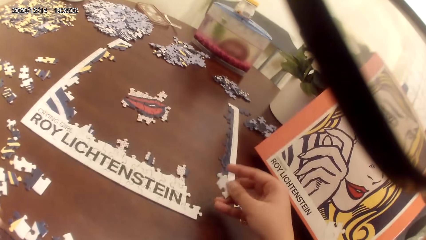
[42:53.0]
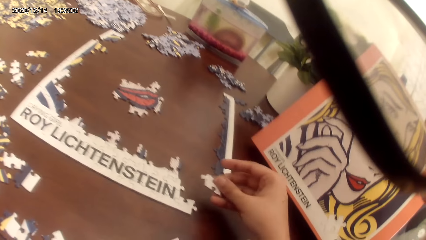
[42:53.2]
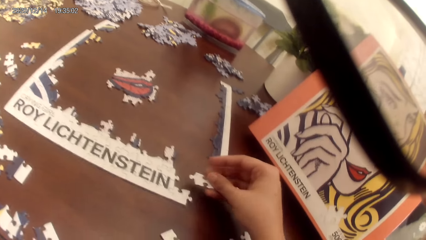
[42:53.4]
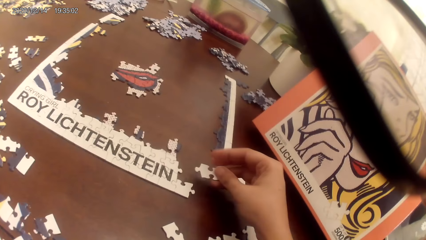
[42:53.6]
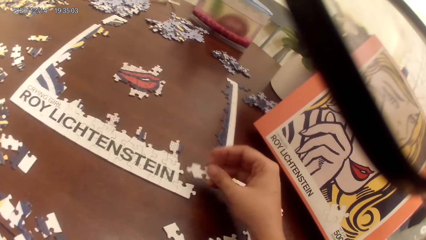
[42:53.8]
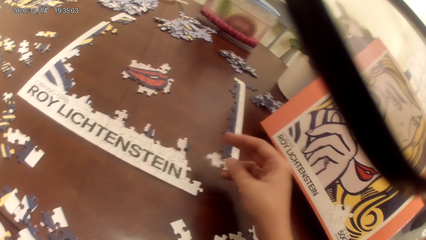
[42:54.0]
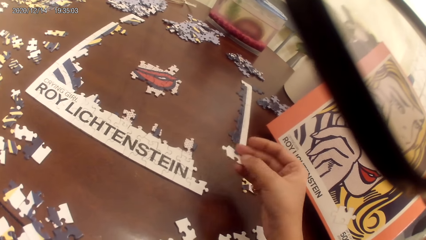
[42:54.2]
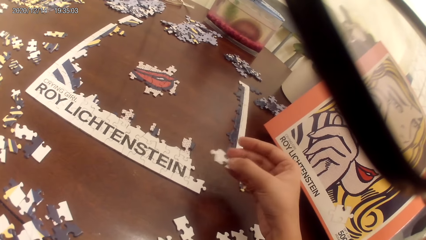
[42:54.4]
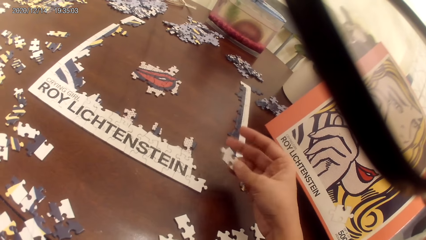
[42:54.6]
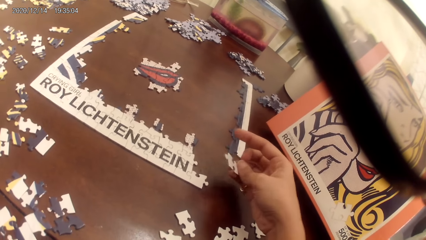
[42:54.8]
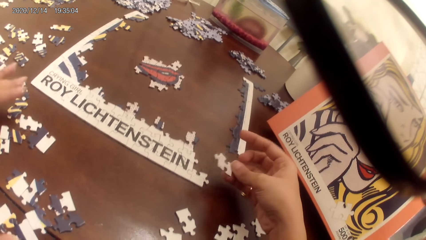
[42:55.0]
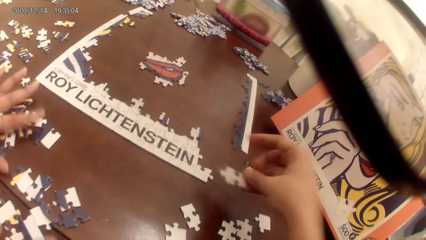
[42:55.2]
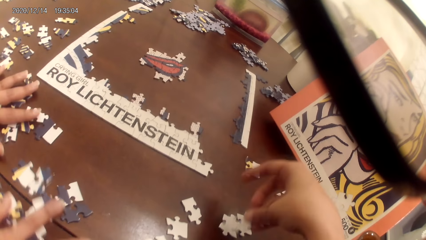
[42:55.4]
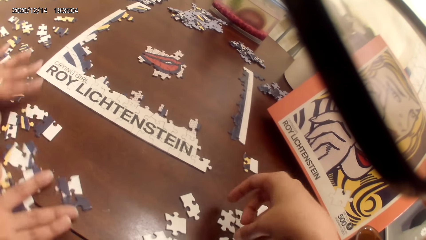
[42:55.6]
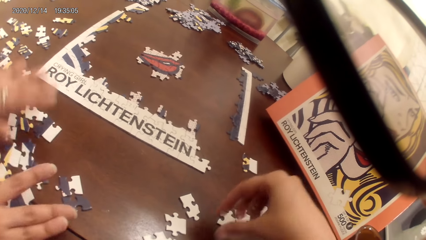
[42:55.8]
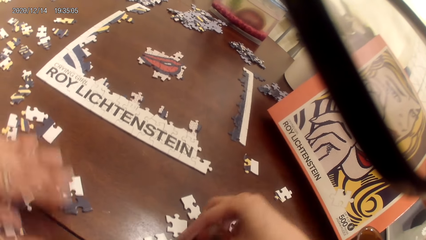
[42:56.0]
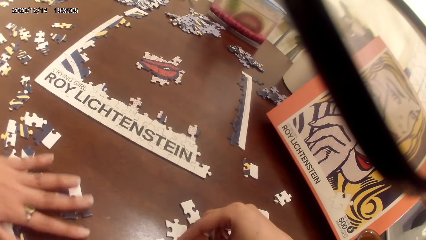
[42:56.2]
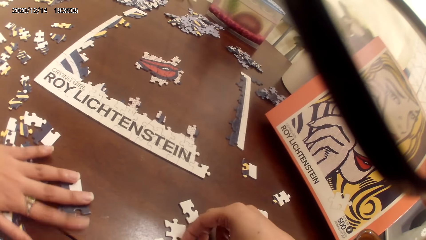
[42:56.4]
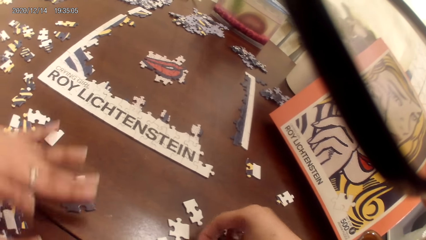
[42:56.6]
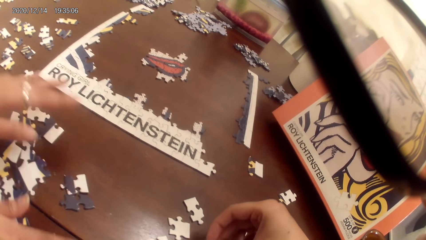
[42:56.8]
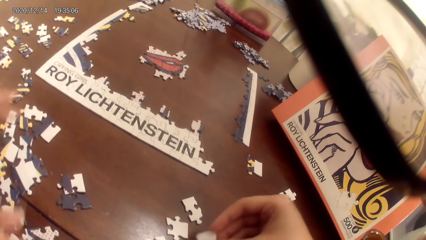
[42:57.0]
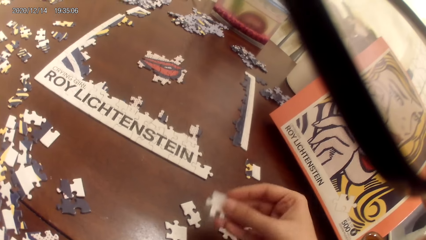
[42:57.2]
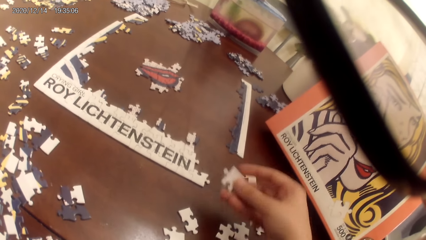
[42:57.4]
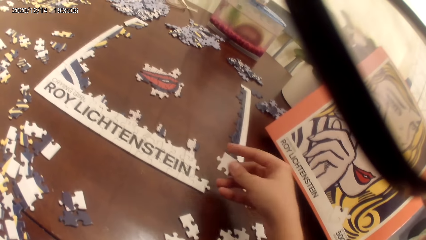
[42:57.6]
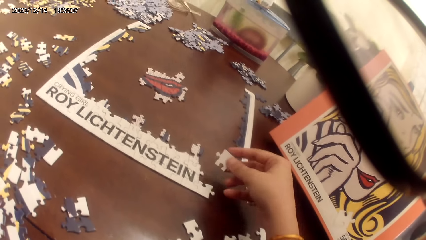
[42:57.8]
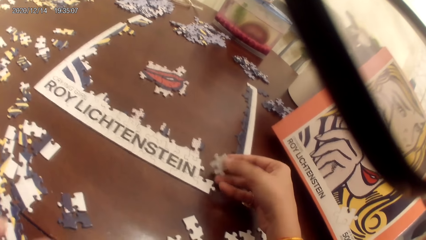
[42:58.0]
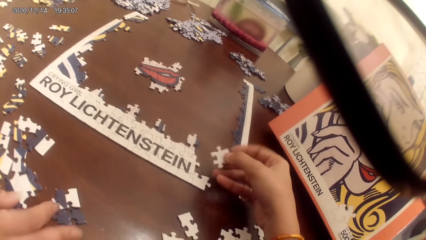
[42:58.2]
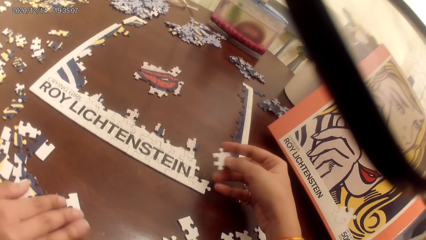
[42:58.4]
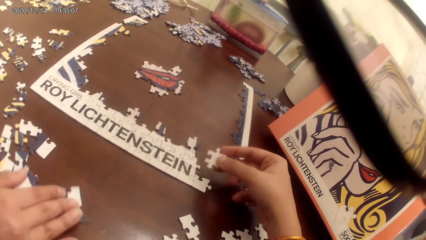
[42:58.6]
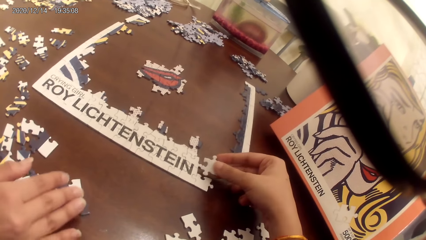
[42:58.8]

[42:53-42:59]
The camera wearer plays a puzzle game.

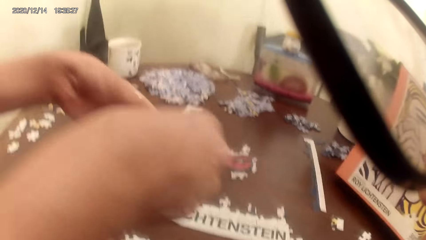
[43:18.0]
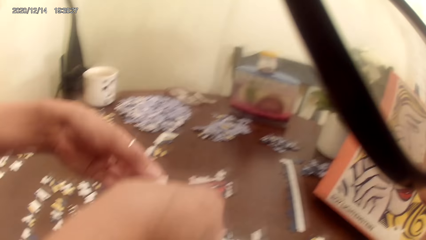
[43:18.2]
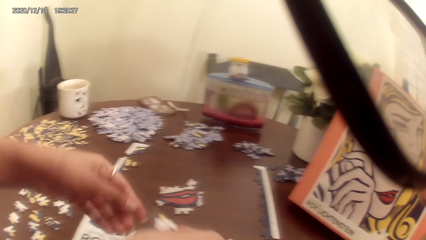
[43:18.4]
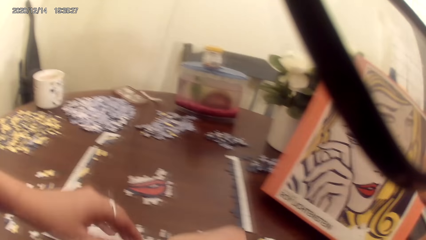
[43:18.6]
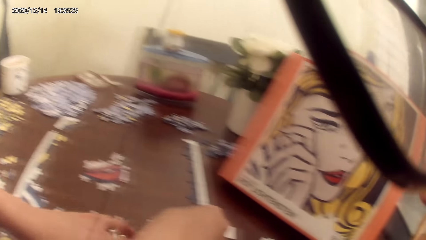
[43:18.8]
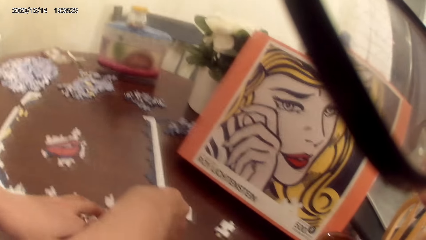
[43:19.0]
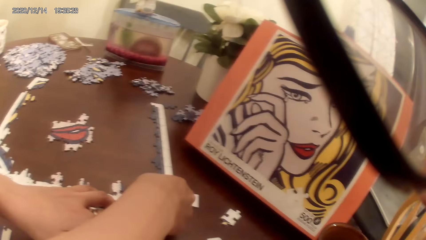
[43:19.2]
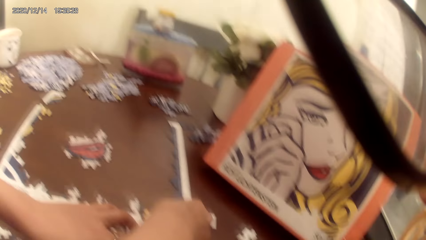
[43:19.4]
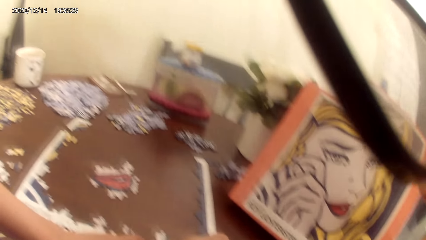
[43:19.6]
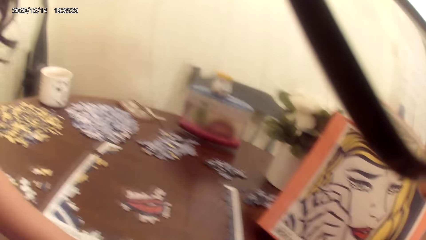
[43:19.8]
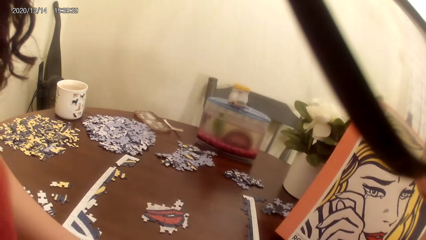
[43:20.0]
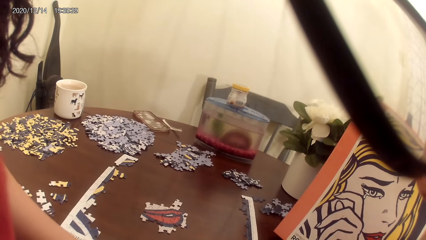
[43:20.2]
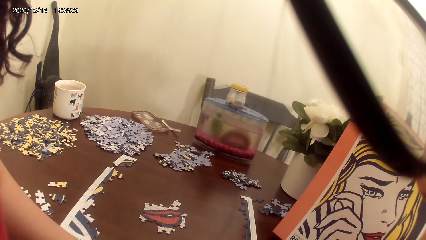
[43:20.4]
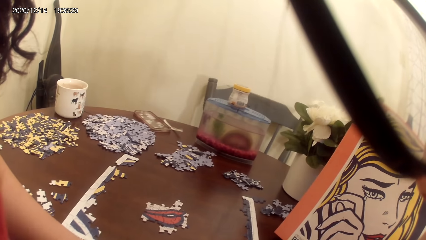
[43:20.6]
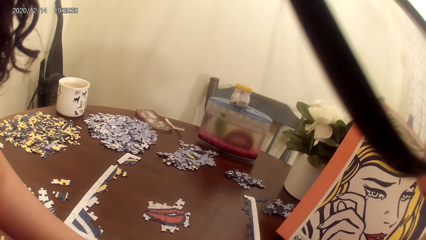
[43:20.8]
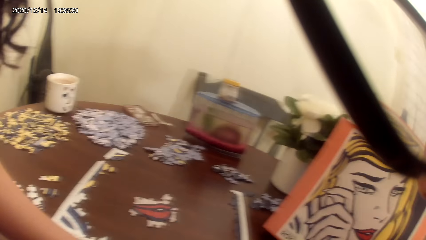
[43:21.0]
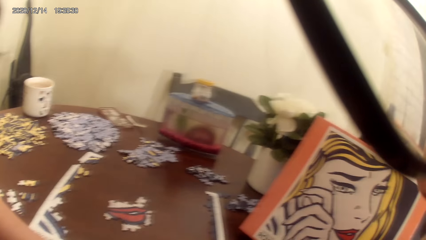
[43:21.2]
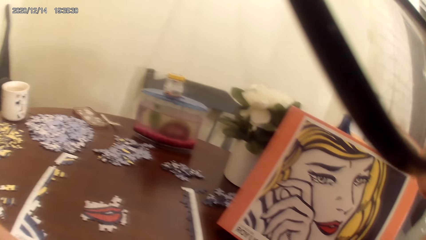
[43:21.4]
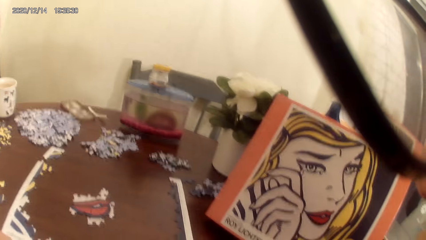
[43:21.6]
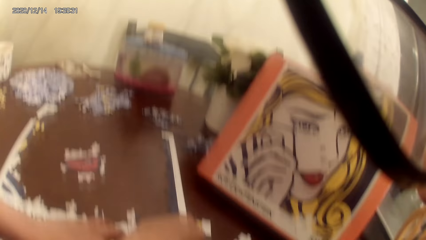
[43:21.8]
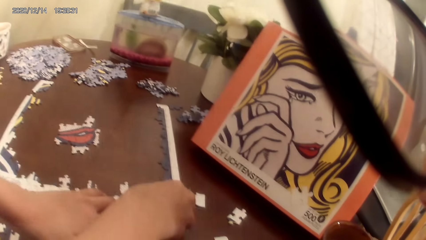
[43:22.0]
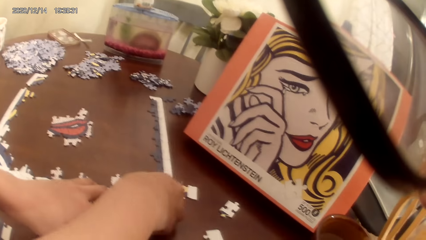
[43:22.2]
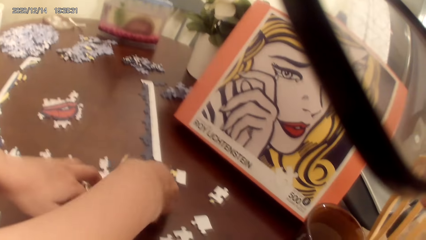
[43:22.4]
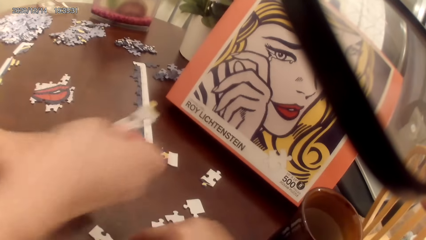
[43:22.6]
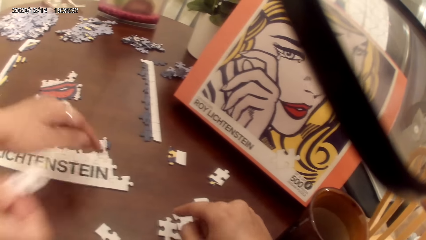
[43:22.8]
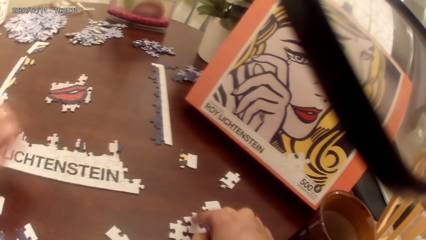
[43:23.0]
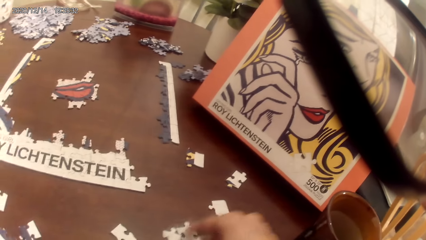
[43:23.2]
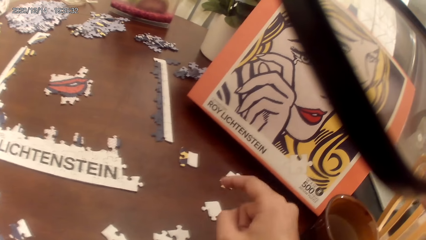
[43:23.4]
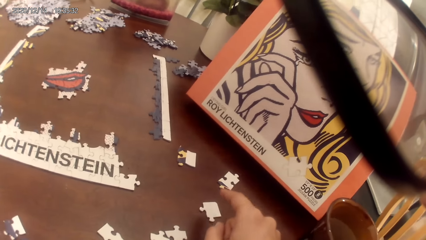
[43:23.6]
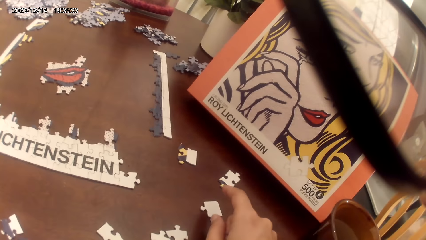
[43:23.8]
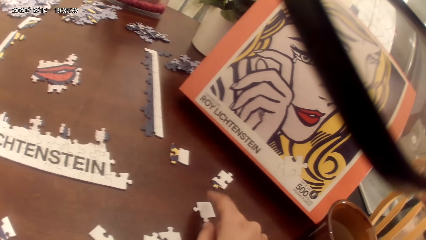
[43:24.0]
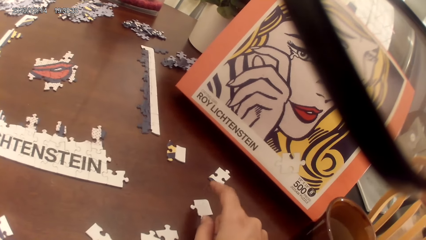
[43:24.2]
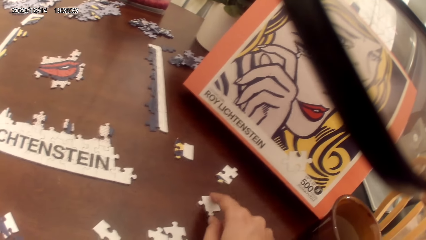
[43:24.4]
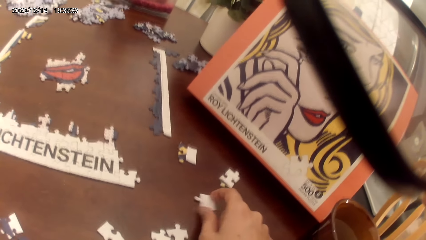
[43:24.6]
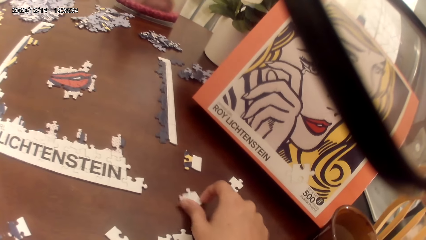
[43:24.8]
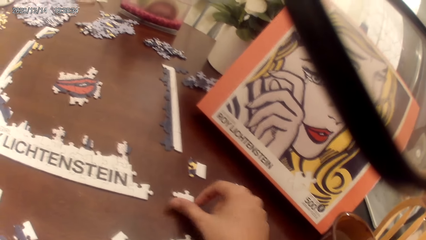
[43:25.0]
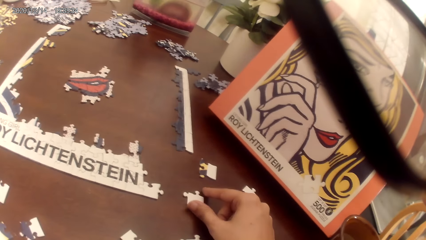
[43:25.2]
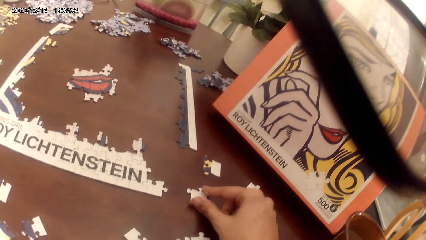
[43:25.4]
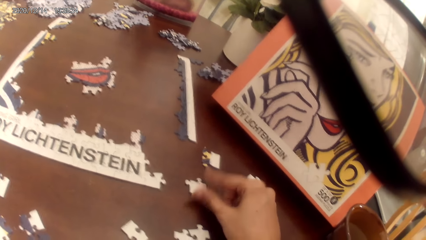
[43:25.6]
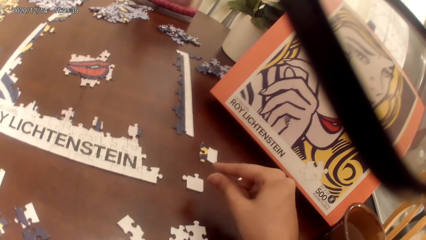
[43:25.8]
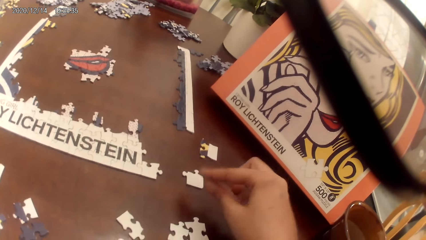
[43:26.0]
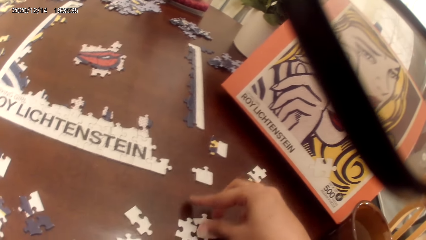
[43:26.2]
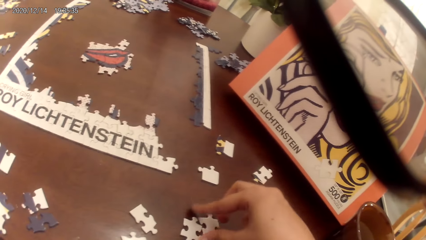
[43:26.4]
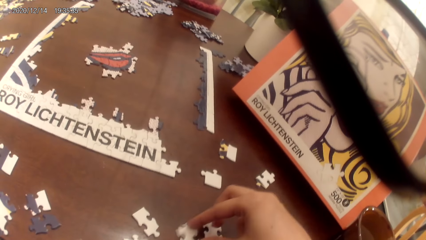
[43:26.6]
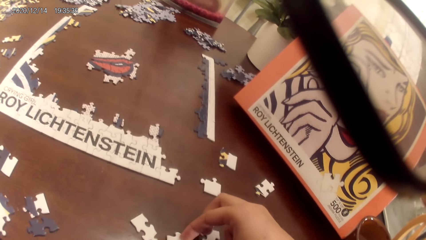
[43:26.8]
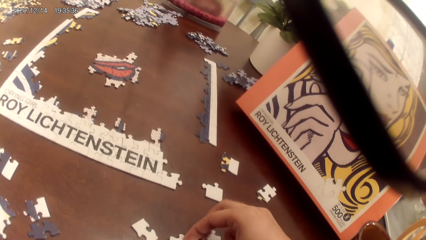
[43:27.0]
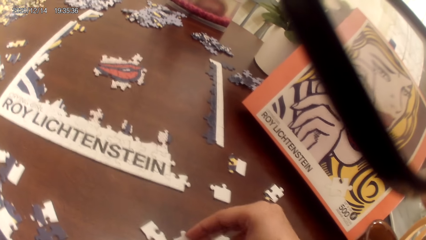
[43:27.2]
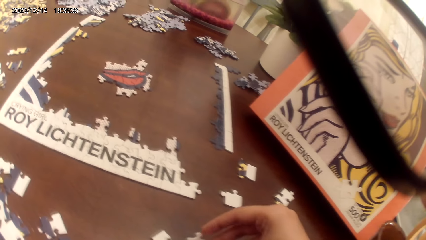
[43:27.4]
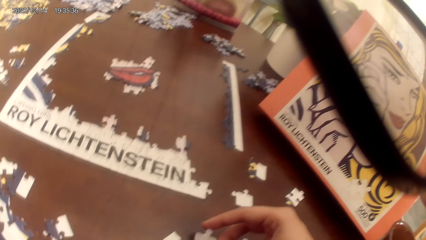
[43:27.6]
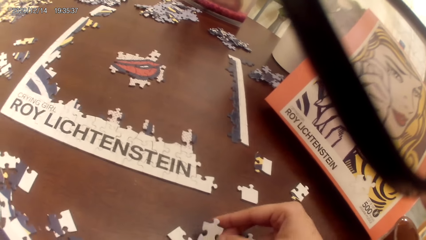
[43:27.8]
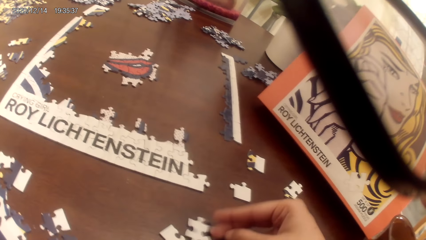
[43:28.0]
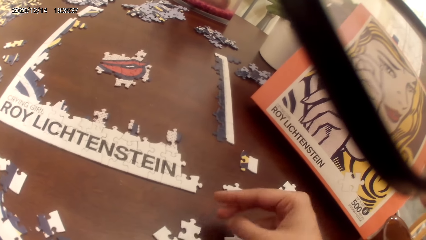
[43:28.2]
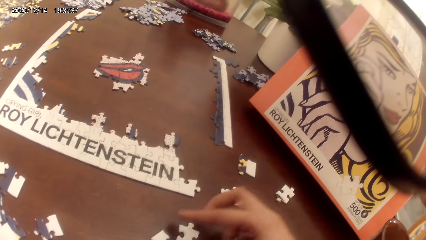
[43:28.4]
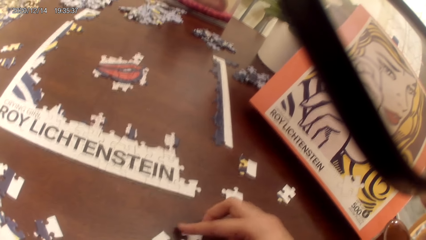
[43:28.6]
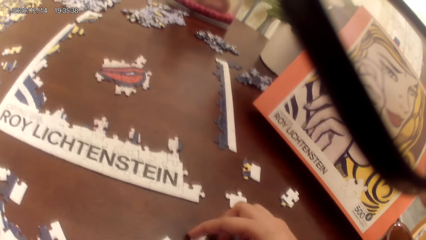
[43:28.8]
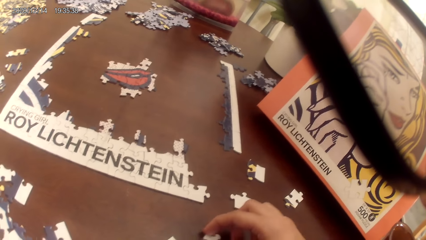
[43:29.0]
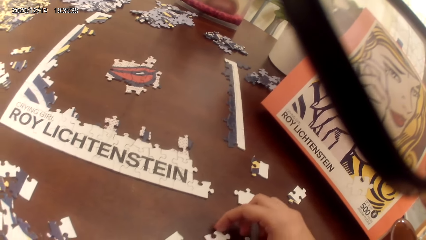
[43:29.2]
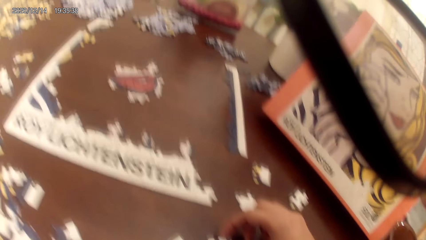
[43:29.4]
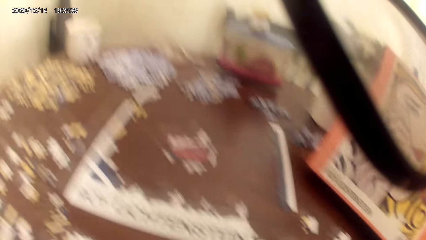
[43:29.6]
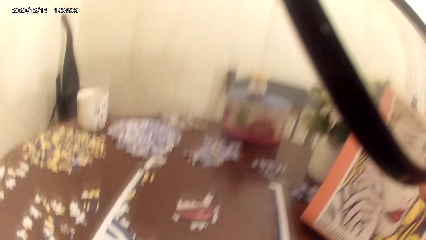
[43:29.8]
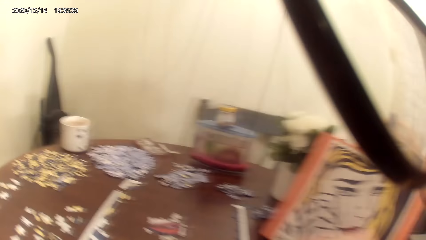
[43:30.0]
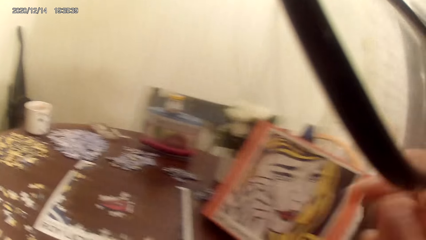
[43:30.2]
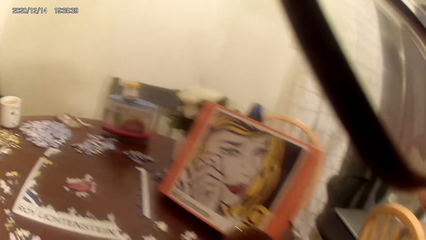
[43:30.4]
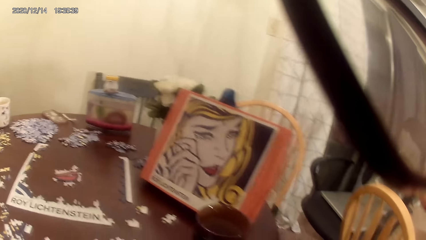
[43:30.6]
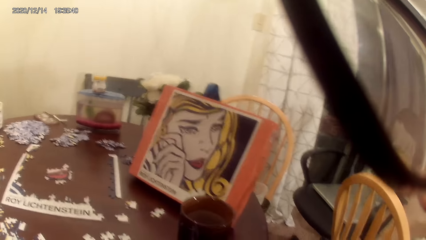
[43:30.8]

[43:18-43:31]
A lady plays a puzzle game. The camera wearer converses with the lady. They play a jigsaw puzzle game with the lady.
